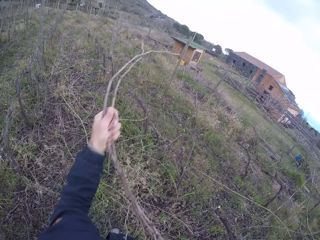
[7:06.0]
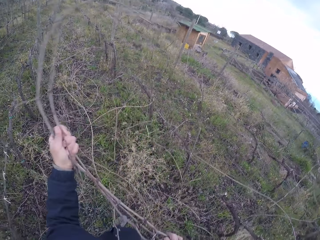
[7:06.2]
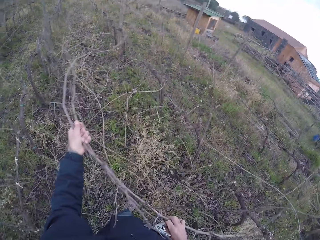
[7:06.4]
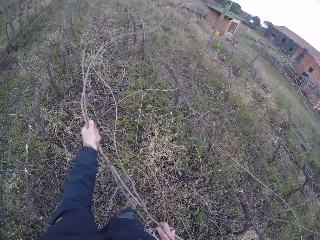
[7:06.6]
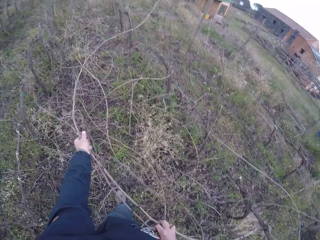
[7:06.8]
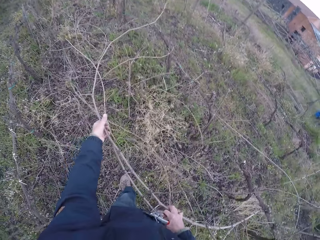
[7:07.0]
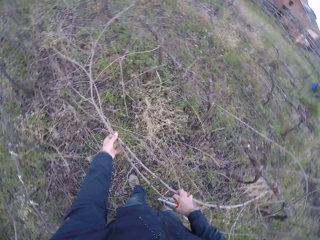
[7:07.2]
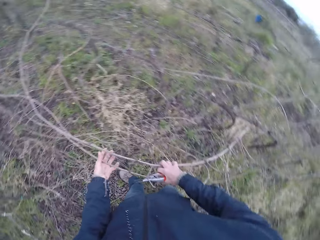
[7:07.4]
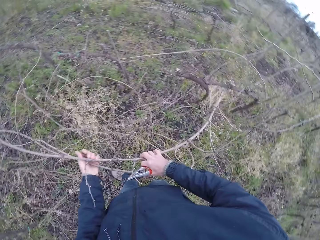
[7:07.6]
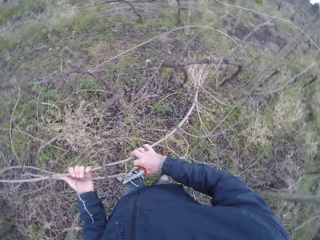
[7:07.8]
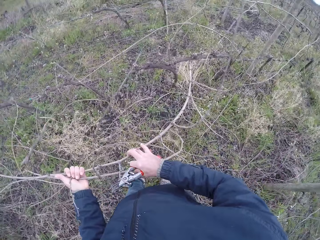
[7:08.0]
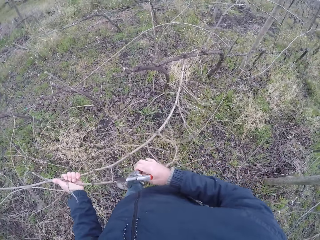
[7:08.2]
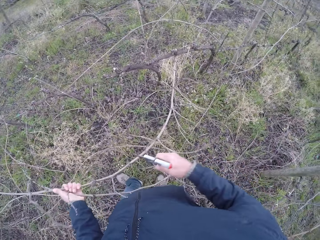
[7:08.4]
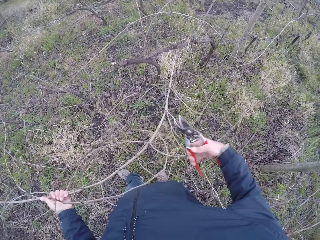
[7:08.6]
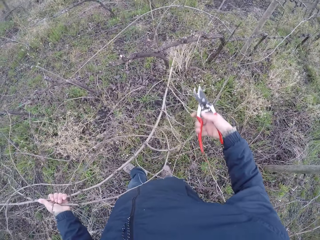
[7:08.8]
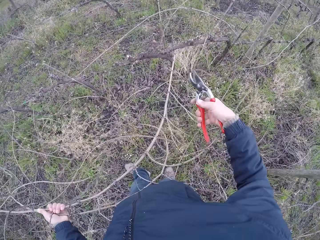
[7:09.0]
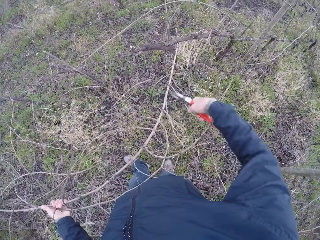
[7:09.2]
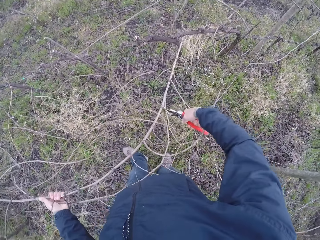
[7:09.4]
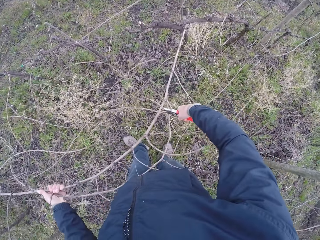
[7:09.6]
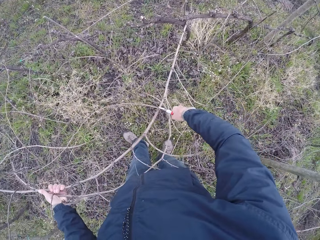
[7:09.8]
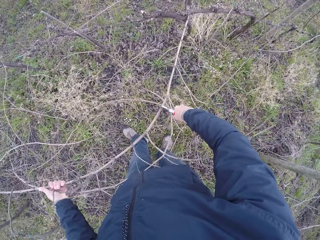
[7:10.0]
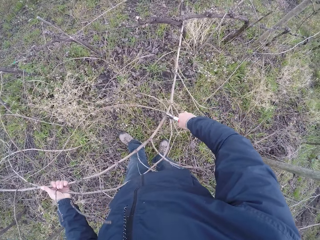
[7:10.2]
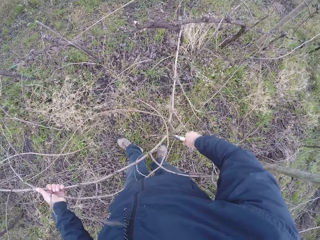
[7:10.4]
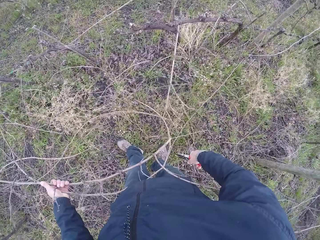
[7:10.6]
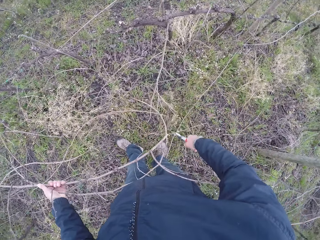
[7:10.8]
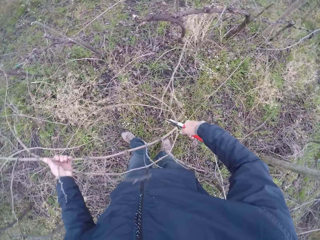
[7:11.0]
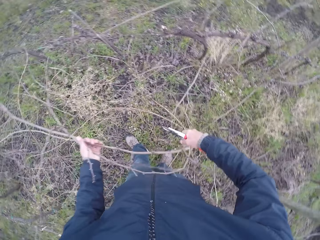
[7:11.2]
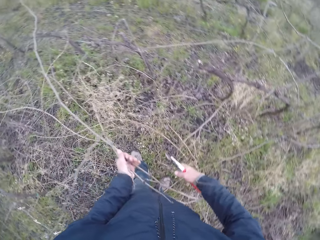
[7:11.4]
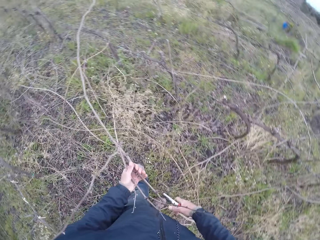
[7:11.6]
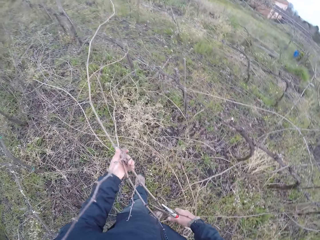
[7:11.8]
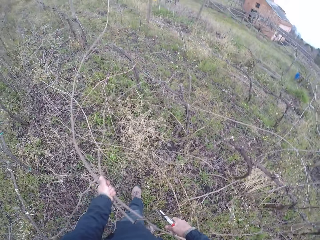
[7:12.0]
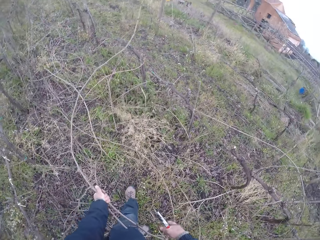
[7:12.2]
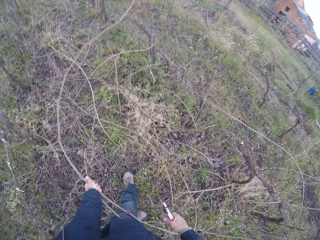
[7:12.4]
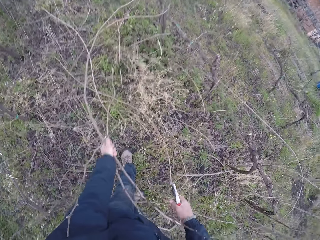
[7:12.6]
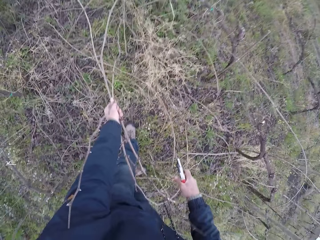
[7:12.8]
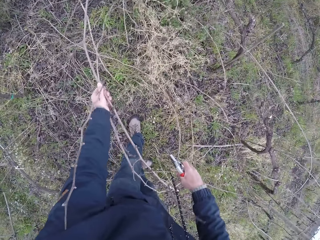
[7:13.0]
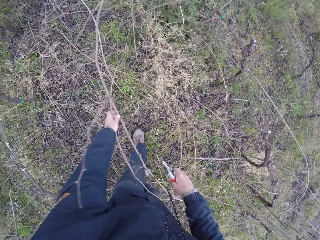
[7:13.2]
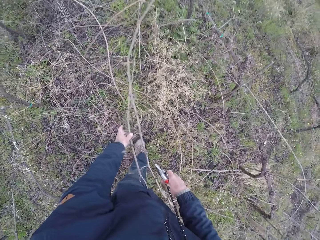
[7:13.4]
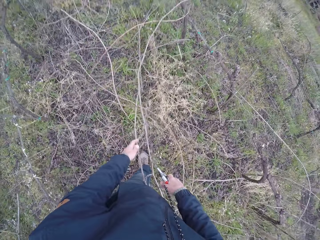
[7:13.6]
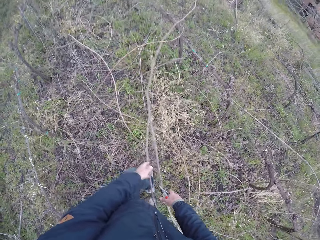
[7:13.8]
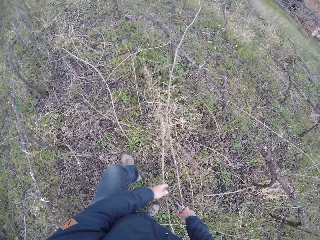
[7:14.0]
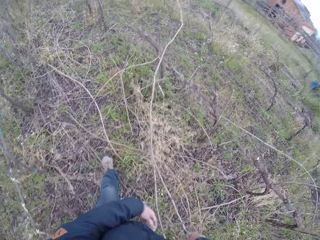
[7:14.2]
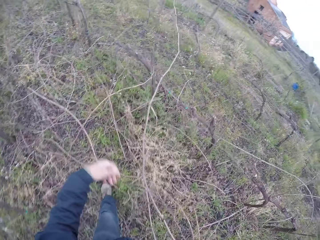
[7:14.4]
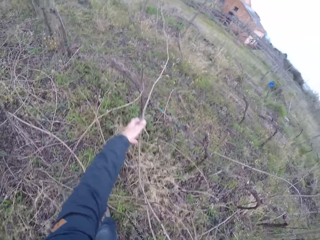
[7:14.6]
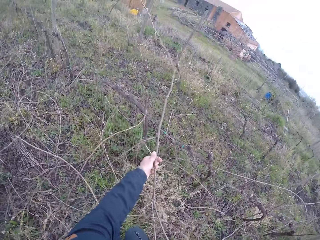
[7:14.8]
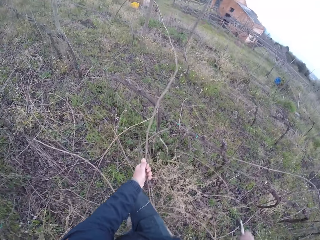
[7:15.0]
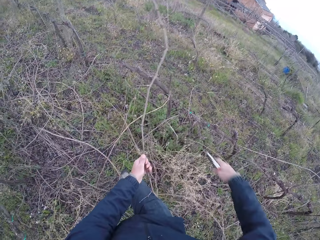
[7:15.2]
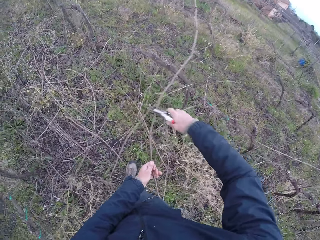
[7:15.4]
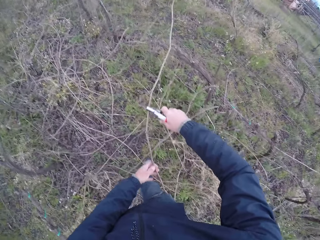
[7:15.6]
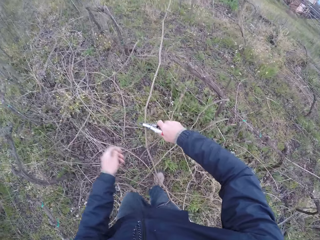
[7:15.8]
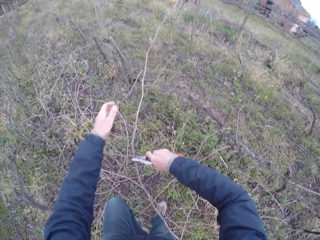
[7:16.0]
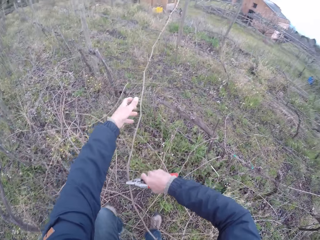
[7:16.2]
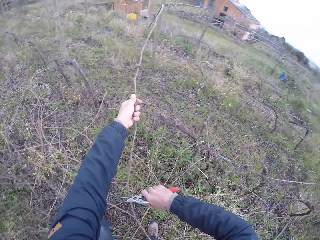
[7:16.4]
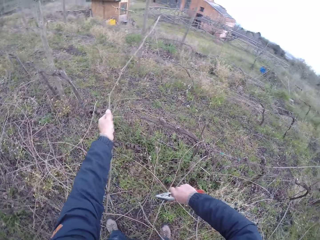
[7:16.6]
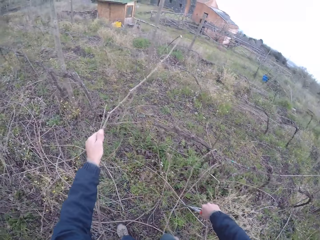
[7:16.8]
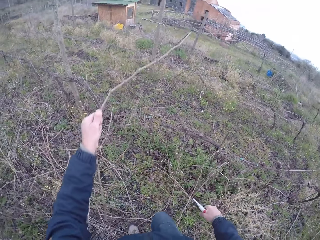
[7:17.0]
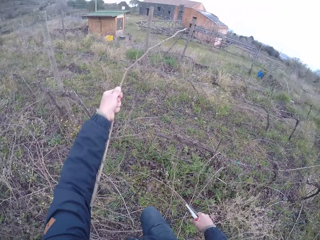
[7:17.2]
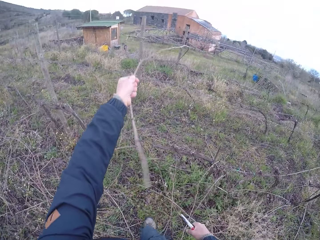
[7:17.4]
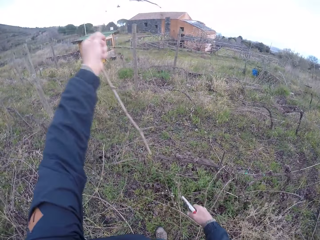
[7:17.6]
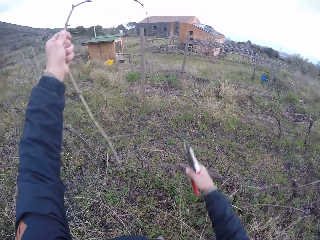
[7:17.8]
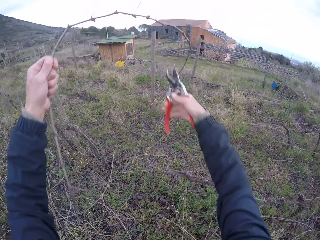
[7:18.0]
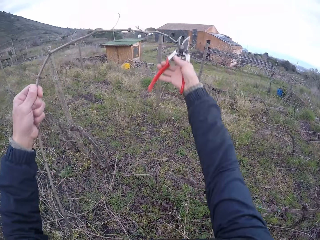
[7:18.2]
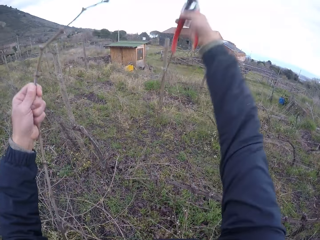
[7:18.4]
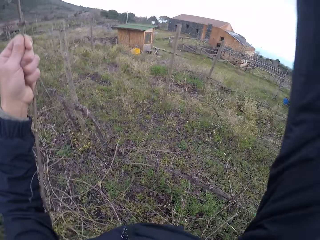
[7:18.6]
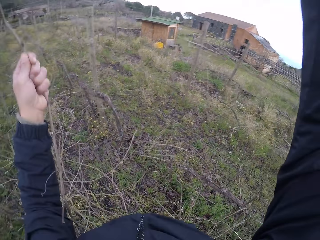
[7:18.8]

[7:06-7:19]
The camera wearer cuts the twigs with the pair of pliers in his right hand. He pulls the branches. He holds a twig with his left hand. He cuts the twigs with the pair of pliers in his right hand.

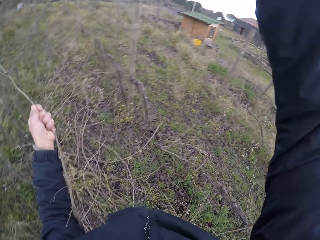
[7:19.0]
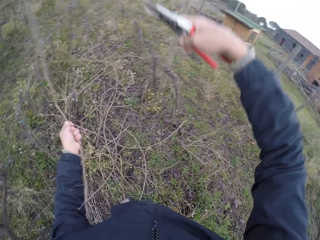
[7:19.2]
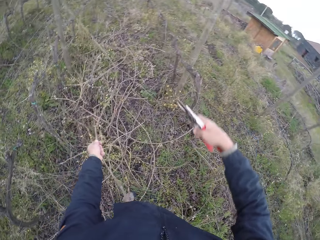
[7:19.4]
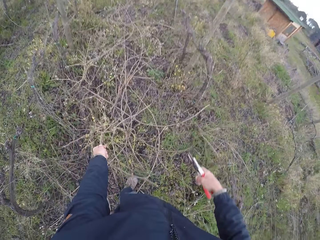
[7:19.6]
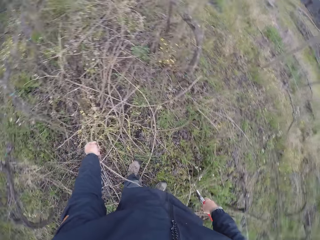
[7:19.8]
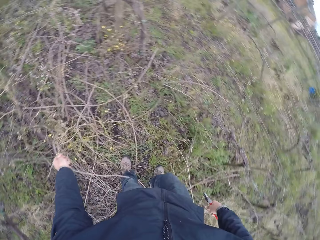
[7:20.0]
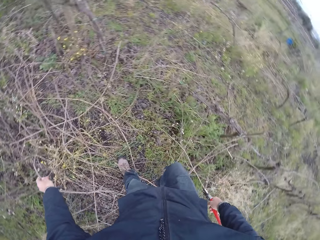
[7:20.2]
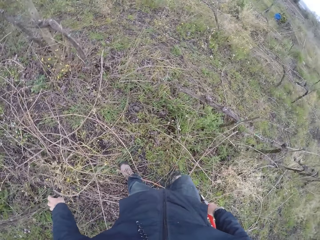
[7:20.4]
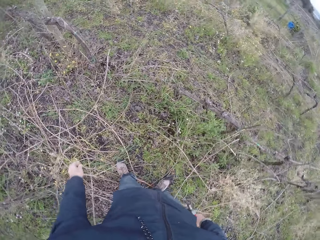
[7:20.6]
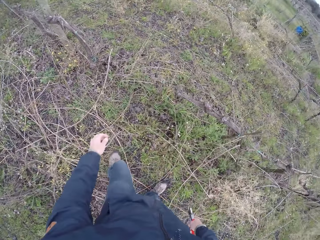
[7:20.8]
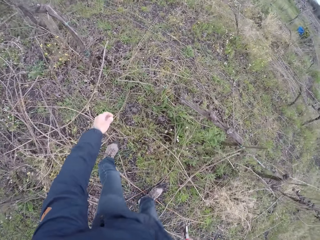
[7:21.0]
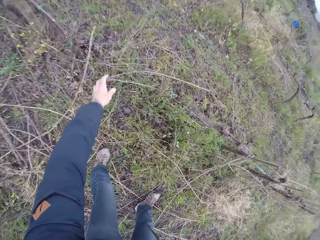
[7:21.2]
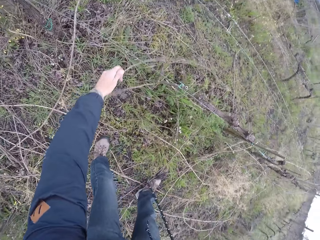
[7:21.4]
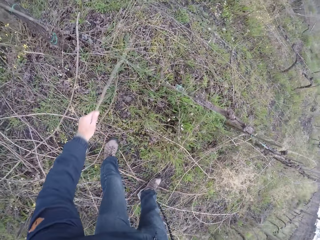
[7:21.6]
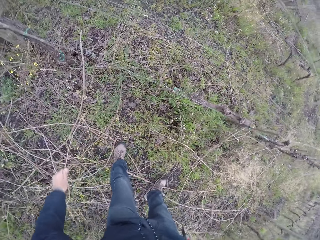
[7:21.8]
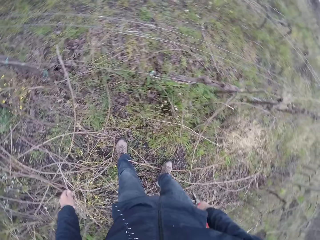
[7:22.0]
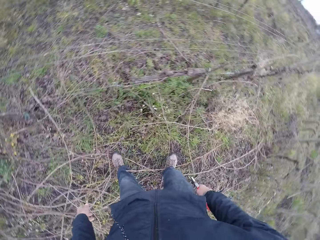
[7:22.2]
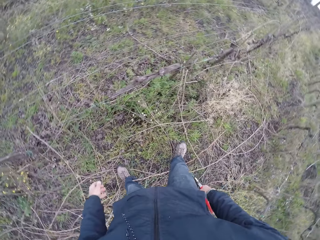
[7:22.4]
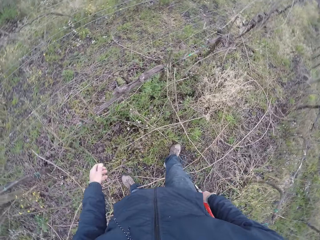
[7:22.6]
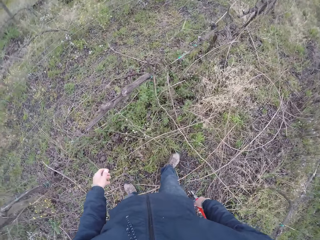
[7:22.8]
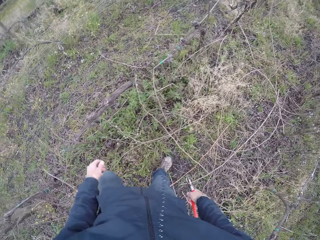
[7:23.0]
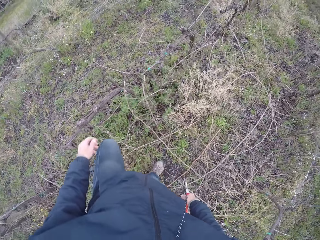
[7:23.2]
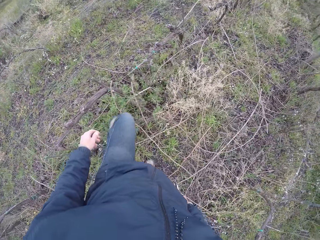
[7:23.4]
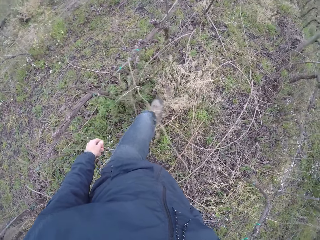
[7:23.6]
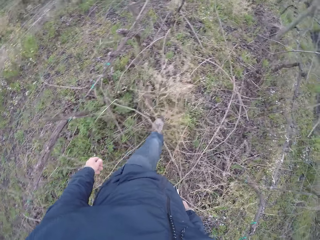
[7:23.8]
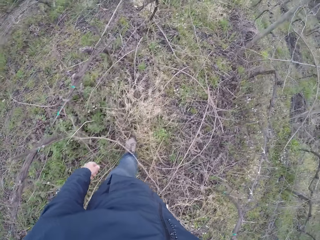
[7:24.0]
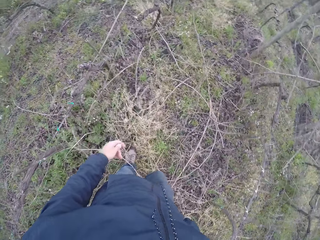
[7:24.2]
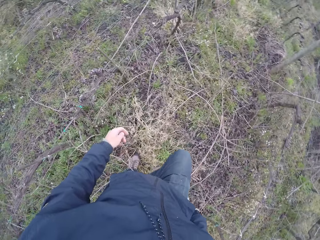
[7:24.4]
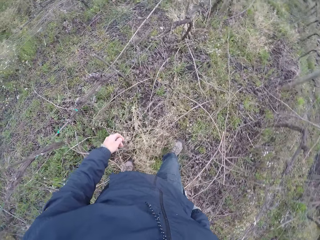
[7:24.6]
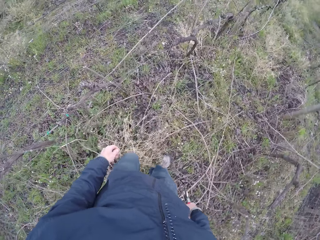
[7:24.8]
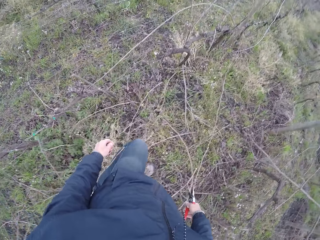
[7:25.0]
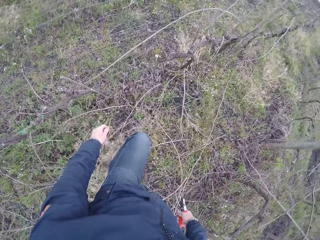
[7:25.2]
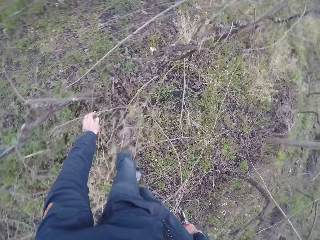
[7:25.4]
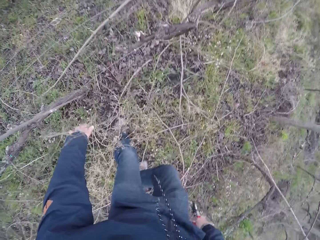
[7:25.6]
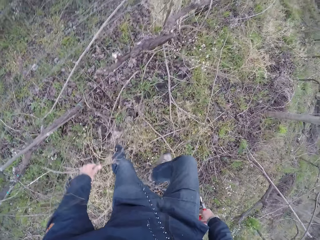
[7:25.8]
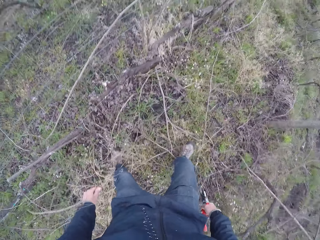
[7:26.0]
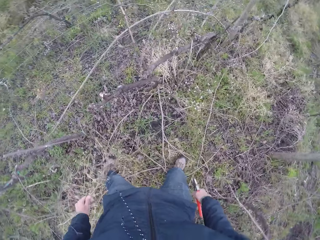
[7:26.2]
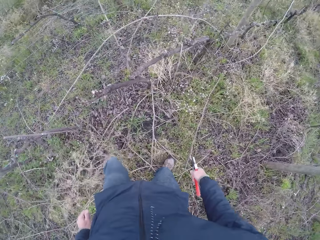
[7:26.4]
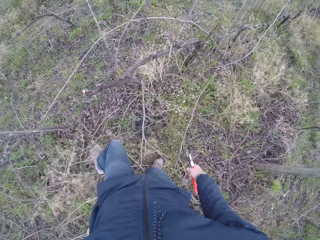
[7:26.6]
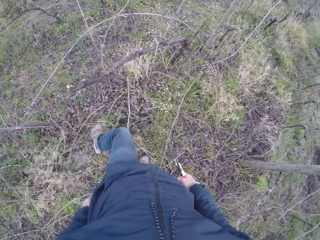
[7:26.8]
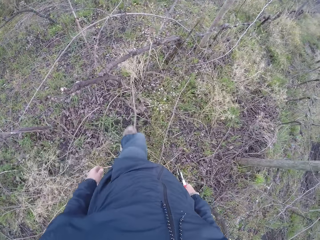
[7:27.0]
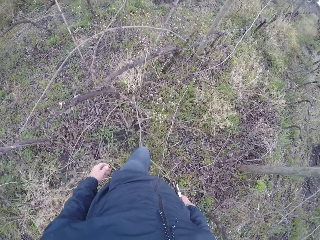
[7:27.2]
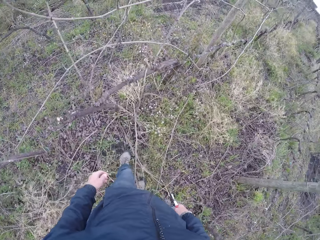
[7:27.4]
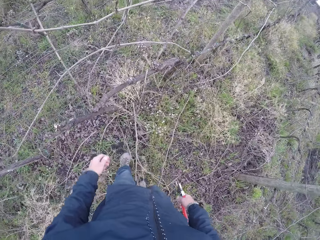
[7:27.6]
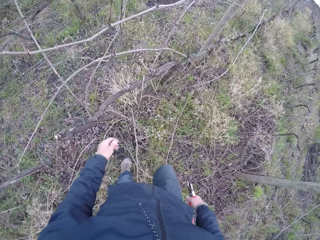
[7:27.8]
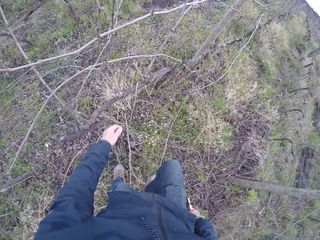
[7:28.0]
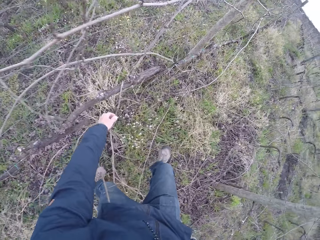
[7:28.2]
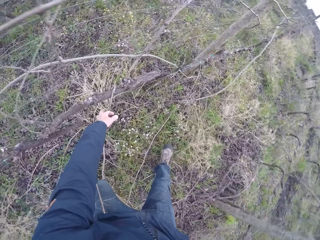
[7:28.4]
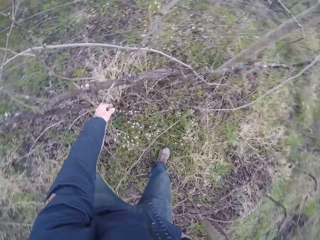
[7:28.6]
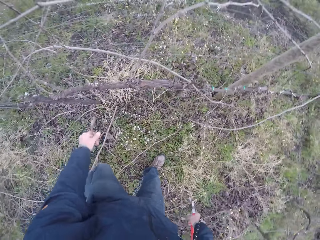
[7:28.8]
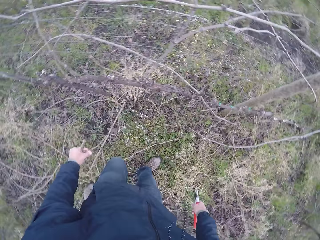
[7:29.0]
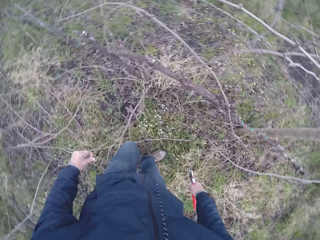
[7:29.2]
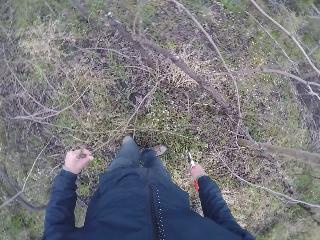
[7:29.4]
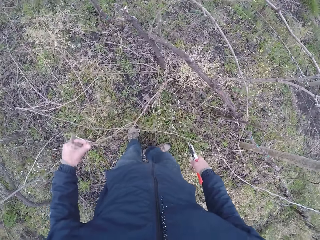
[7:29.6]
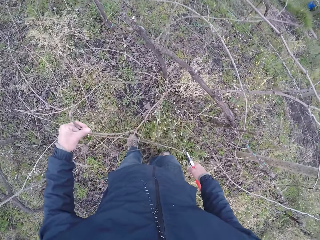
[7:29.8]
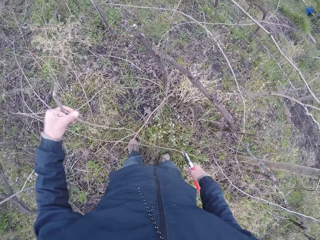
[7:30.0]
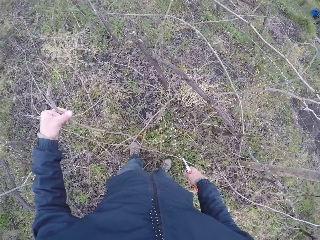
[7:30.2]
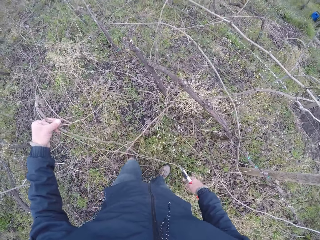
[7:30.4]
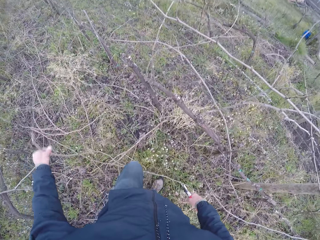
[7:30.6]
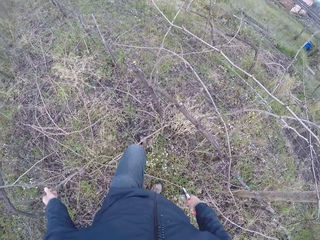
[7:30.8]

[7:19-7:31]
The camera wearer pulls the branches. He drops the twig in his left hand on the ground. He removes twigs from the barbed fence with his left hand. He walks around. He picks a twig from the barbed fence with his left hand.
